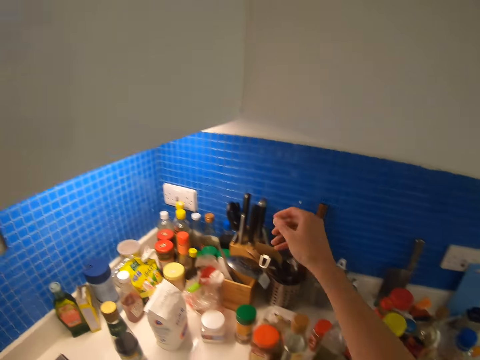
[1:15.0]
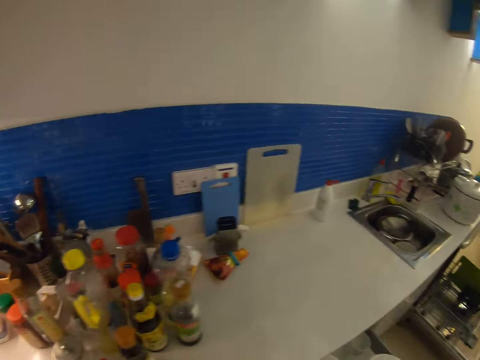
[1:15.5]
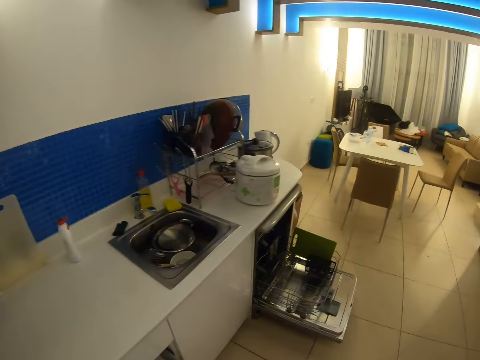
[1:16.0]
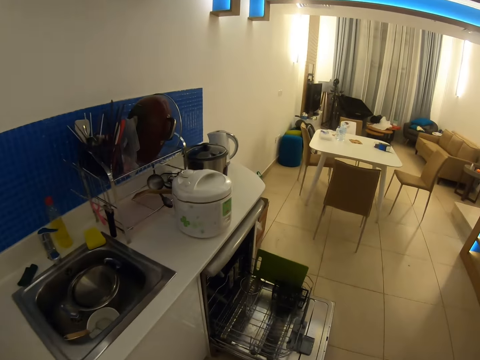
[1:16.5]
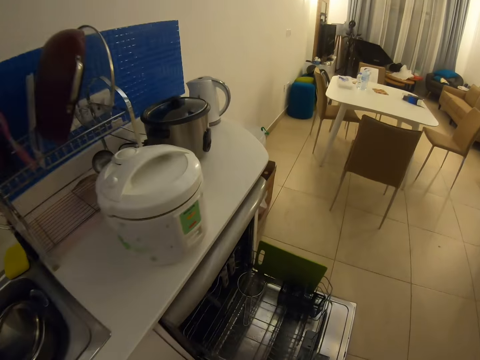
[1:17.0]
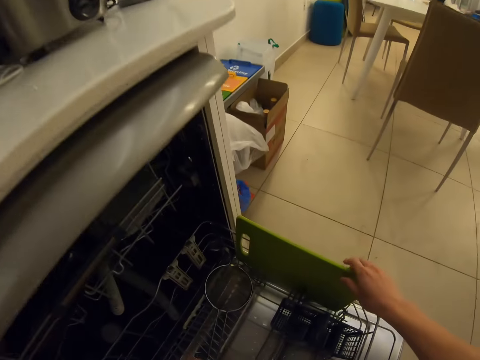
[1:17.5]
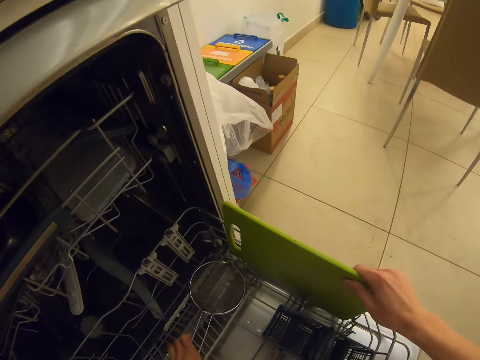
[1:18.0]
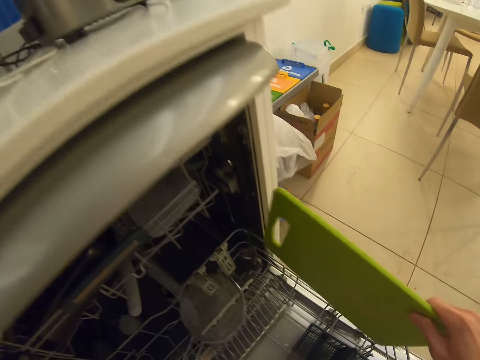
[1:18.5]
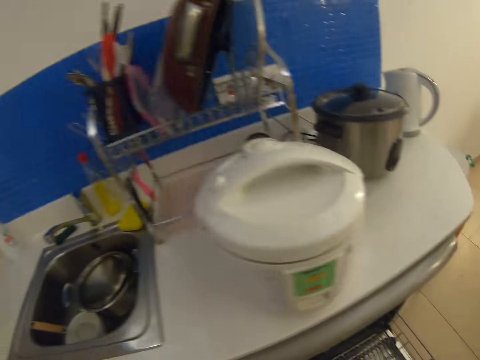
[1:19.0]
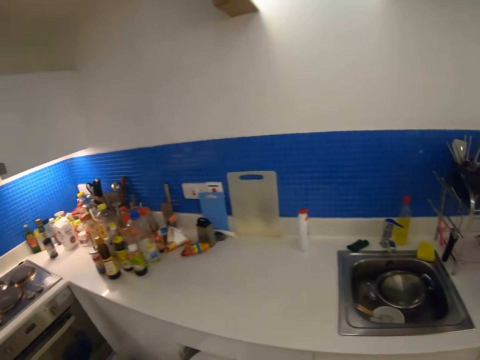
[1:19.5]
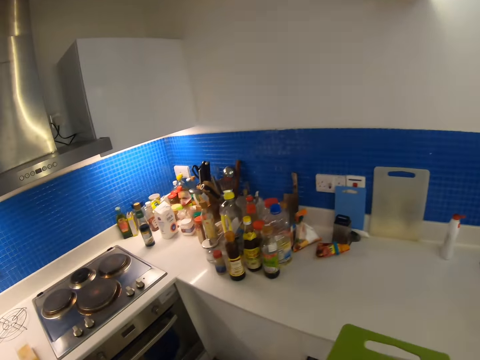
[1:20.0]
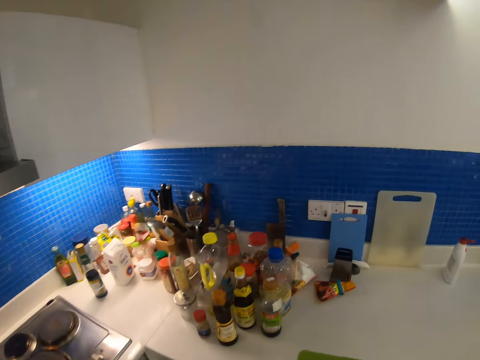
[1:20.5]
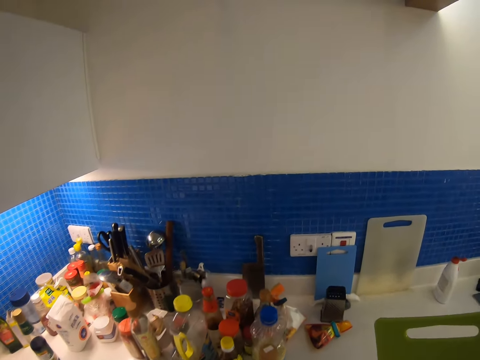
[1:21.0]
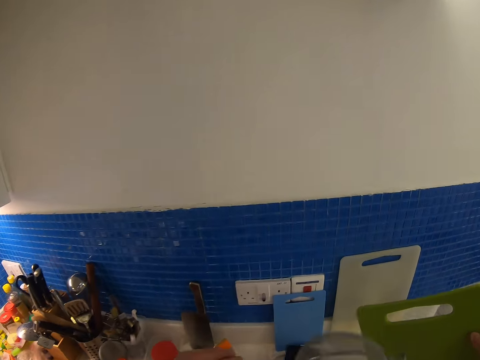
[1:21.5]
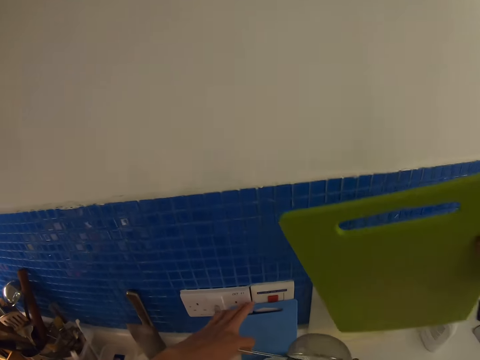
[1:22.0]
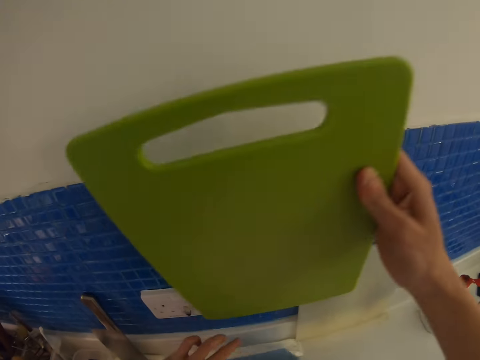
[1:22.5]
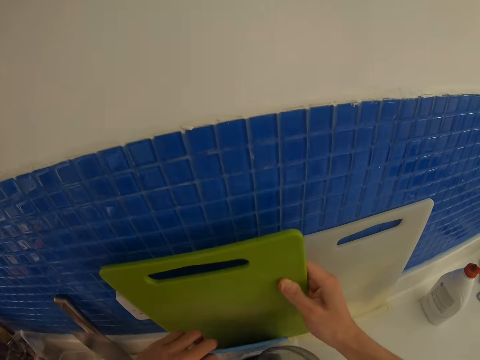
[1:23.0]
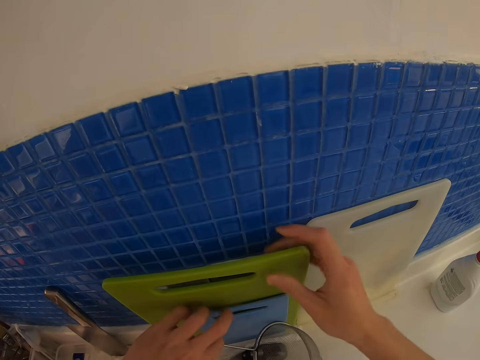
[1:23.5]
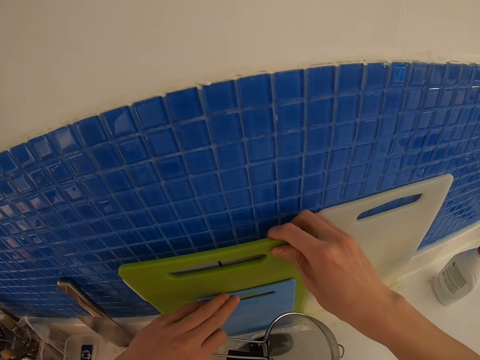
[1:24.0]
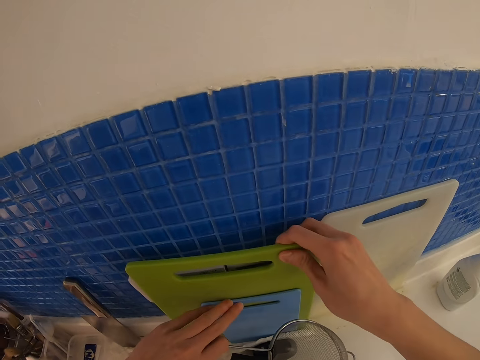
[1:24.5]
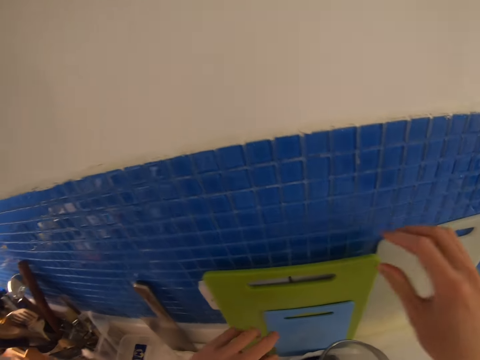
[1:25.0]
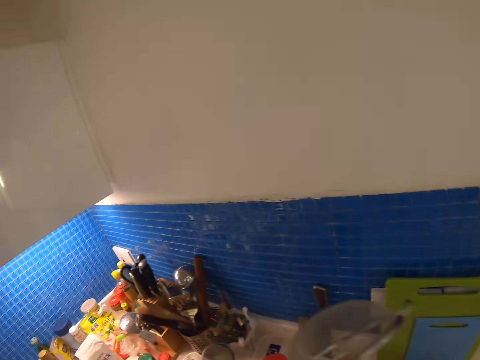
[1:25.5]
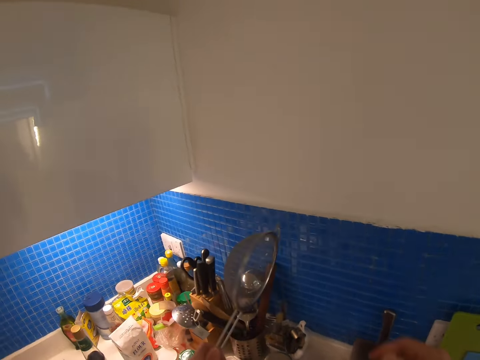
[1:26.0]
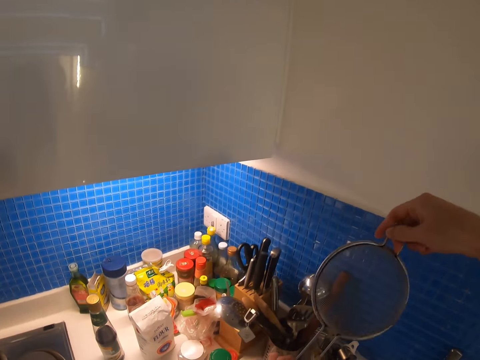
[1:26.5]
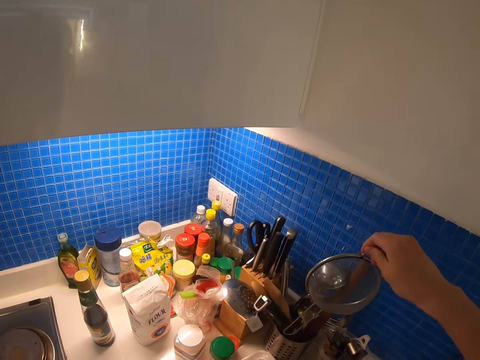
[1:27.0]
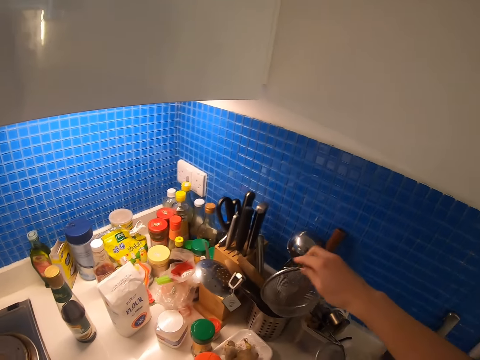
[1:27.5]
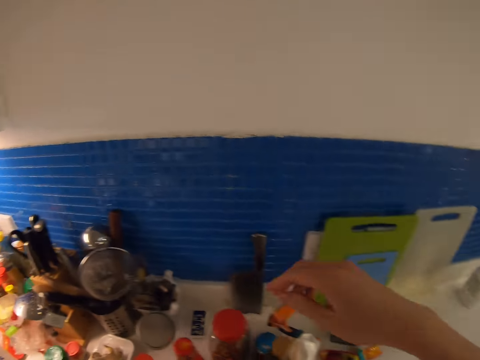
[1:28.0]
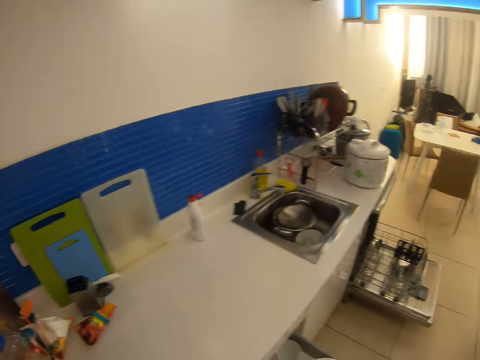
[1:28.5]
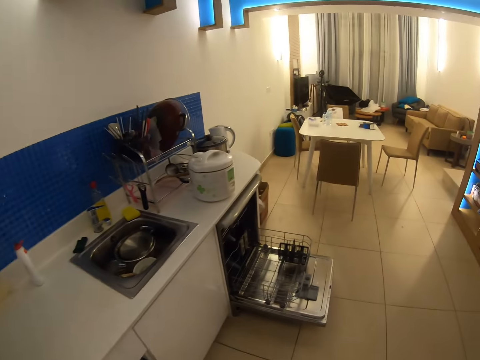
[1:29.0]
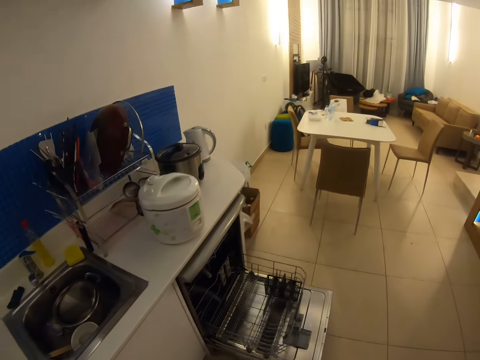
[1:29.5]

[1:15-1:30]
The camera wearer picks the chopping board and a sieve from the dish washer machine. They put the chopping board on the cabinet. They put the sieve in the knife pack.

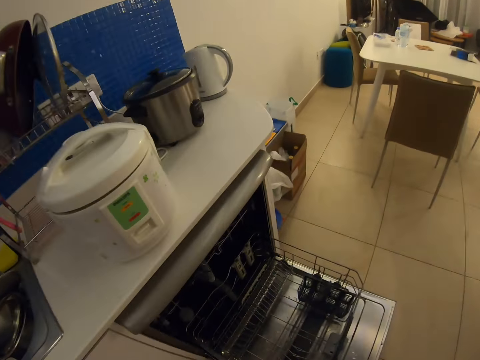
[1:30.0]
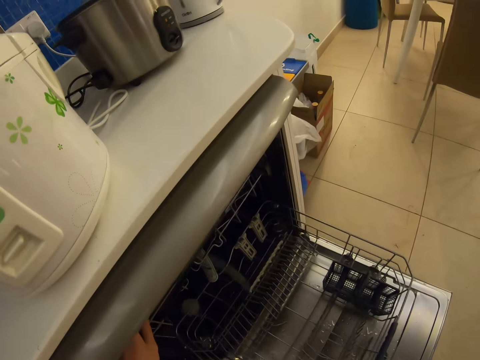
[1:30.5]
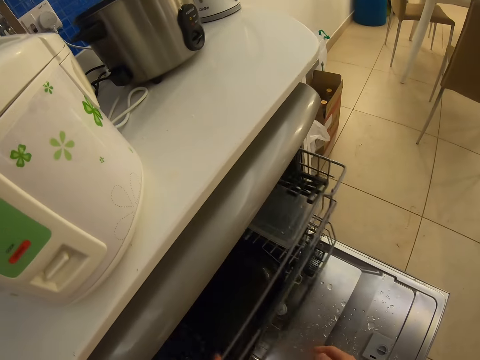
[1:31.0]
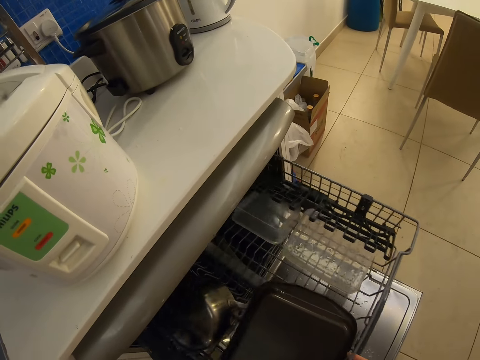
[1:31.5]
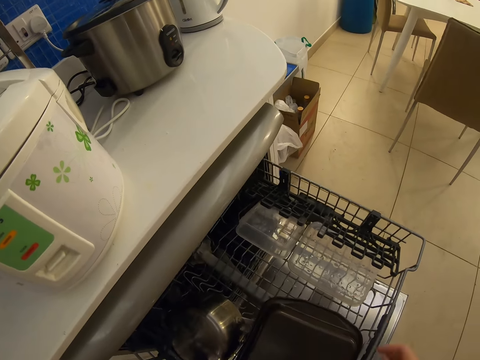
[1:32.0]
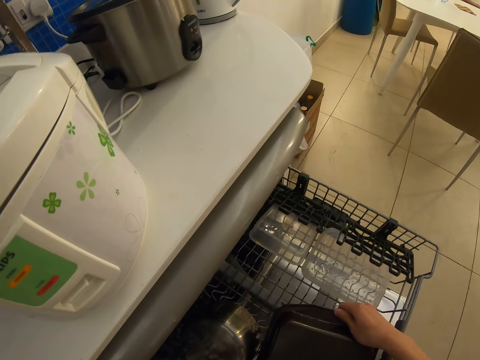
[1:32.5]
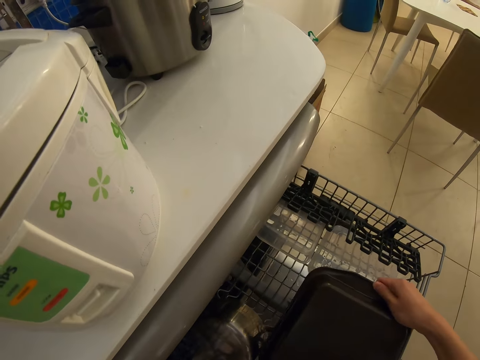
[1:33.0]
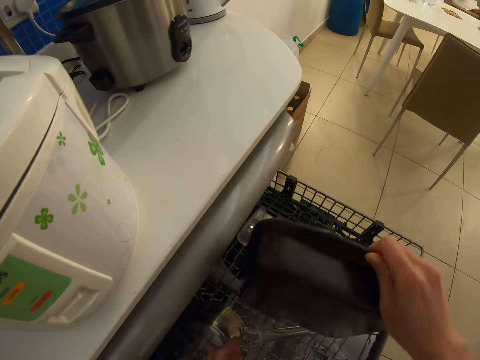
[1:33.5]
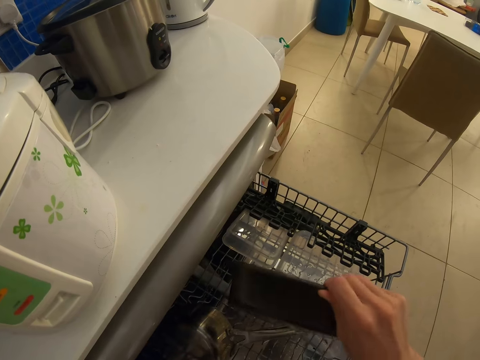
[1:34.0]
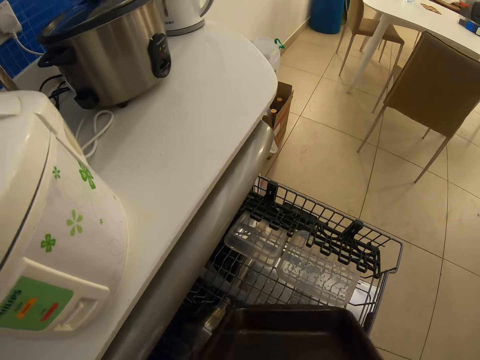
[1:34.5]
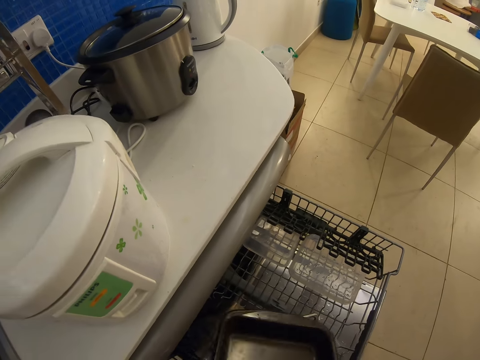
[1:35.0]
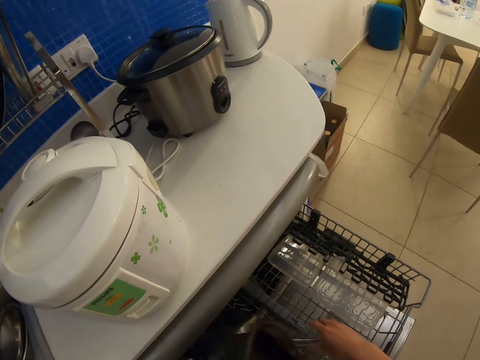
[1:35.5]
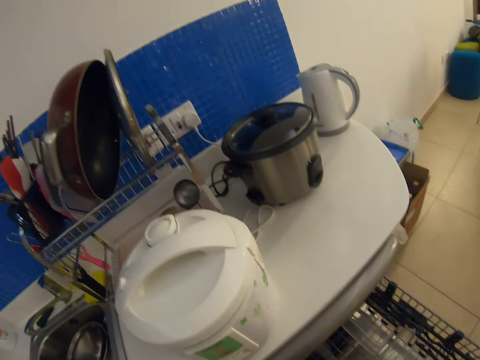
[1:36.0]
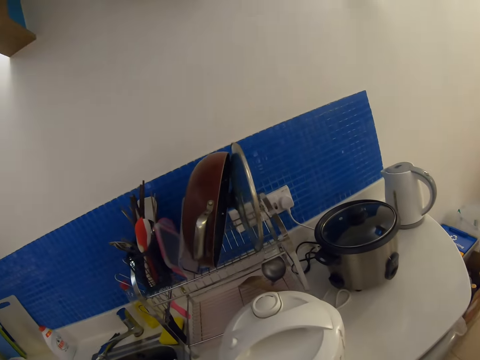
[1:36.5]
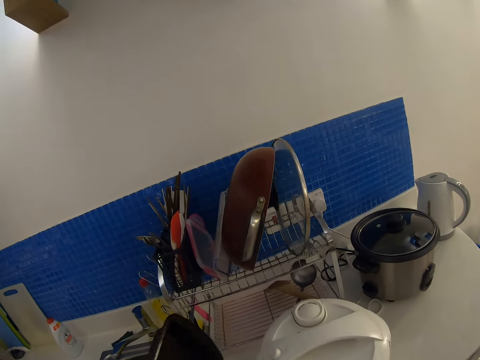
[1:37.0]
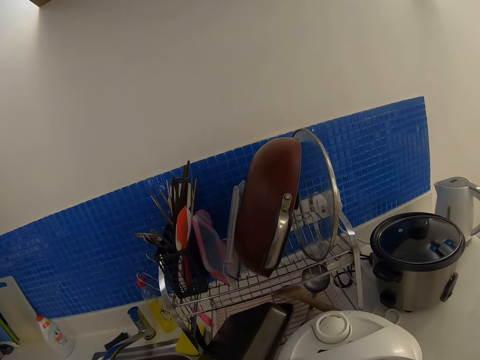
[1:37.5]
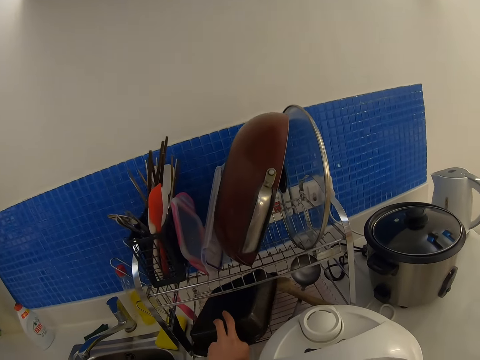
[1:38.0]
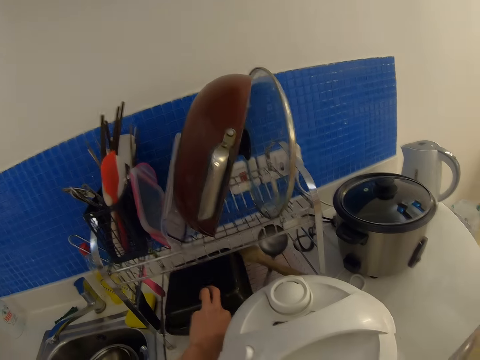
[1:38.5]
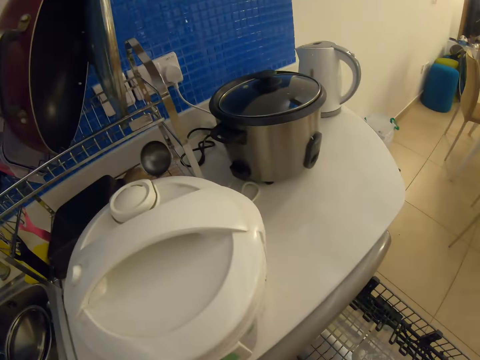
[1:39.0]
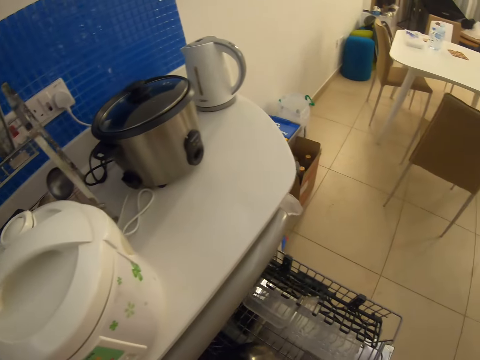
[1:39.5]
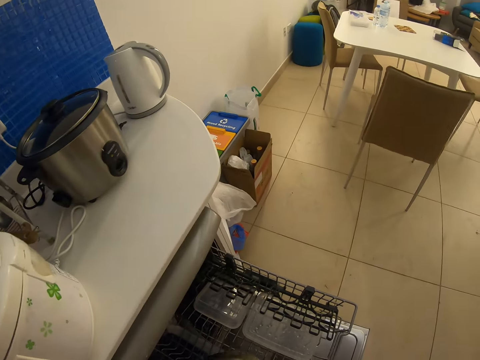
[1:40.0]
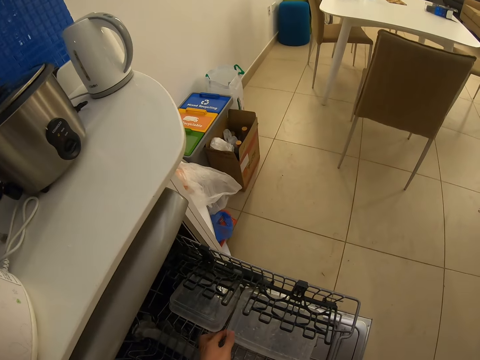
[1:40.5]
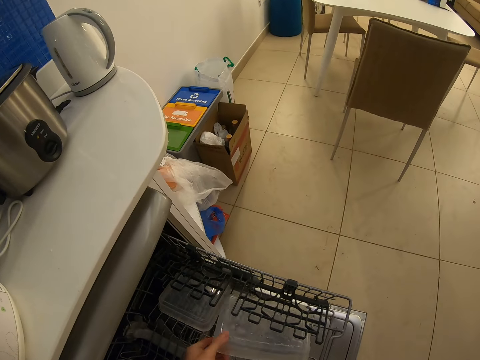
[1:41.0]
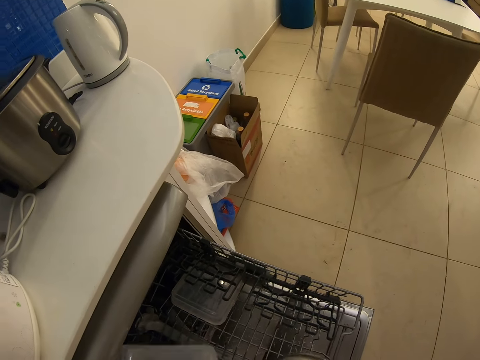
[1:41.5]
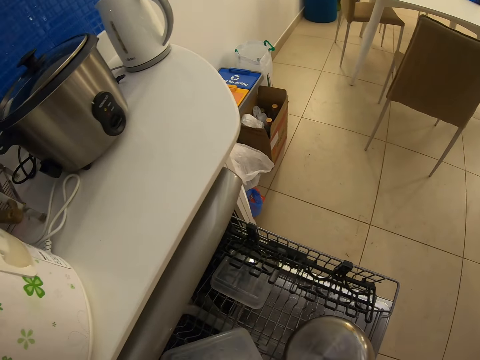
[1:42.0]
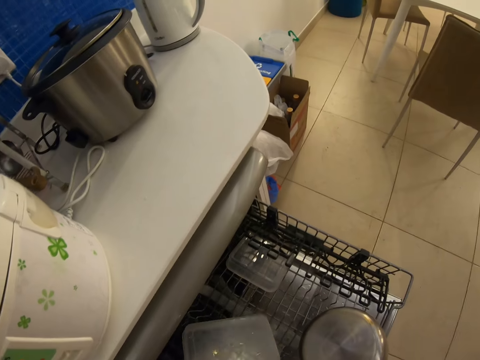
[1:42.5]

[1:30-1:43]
The camera wearer pushes the rack. They pick the tray from the dish washer machine, put the tray in the dish rack, and pick the dishes from the dish washer machine.
